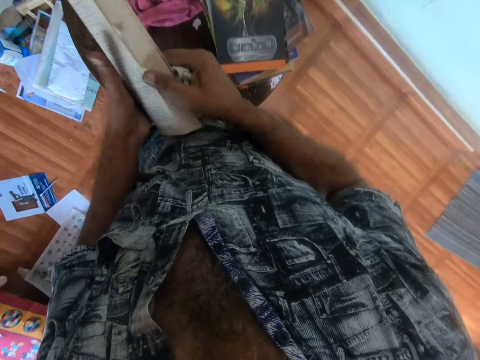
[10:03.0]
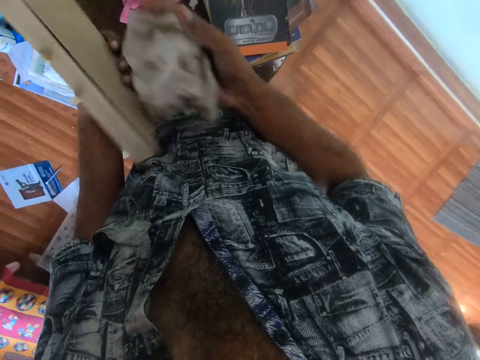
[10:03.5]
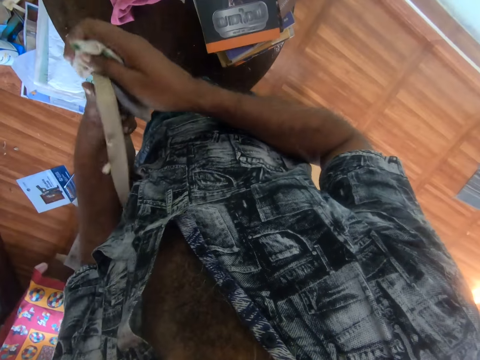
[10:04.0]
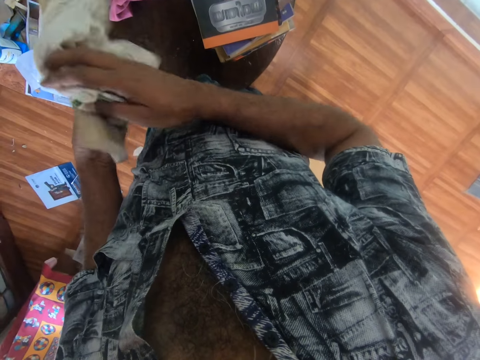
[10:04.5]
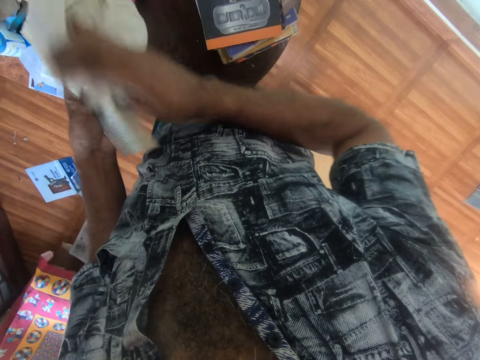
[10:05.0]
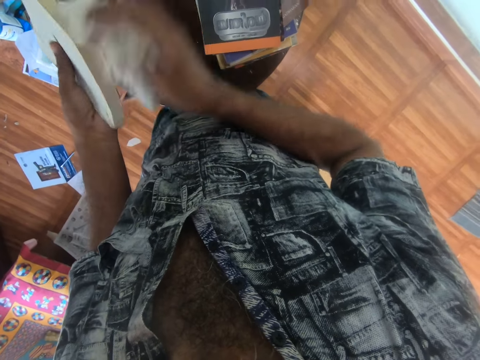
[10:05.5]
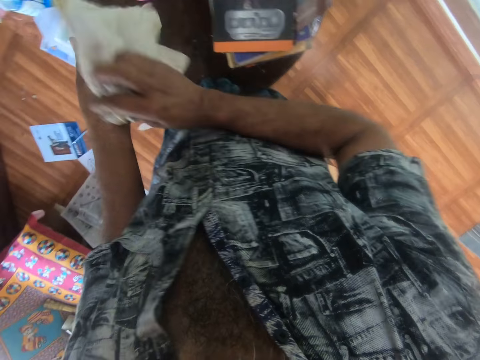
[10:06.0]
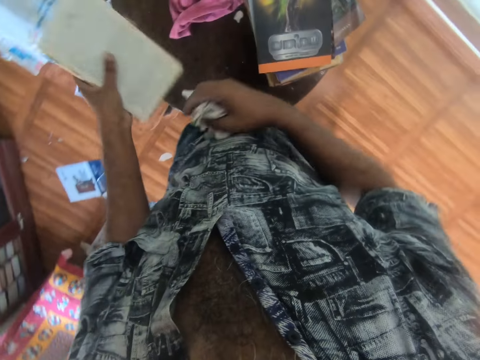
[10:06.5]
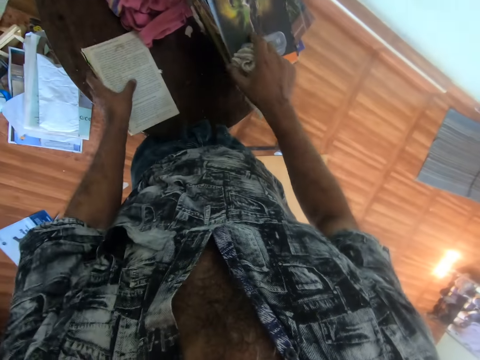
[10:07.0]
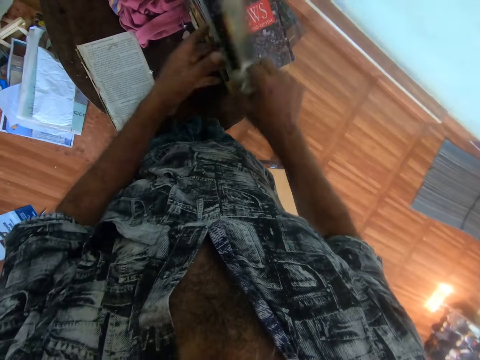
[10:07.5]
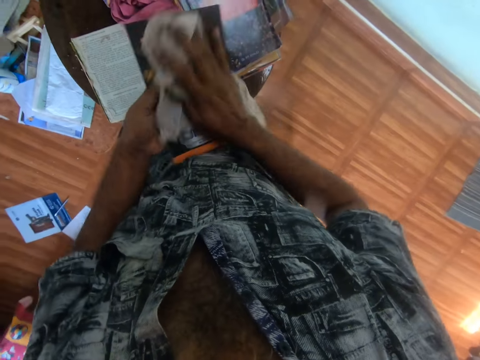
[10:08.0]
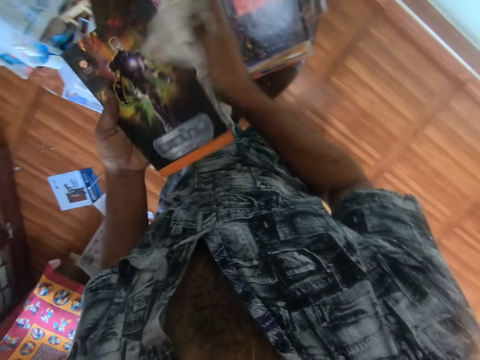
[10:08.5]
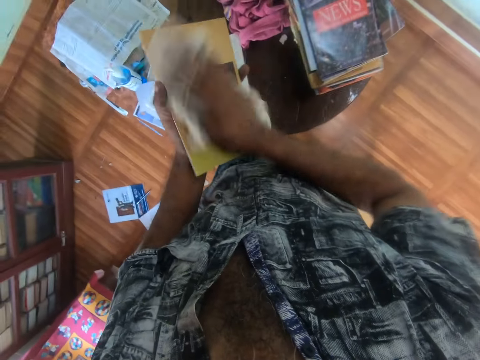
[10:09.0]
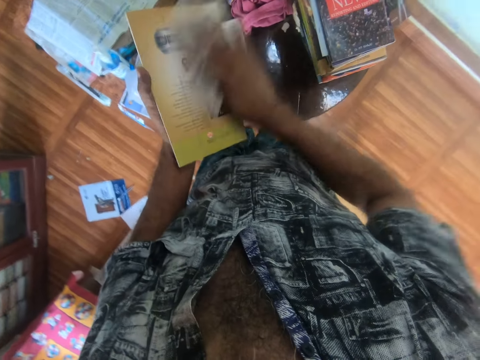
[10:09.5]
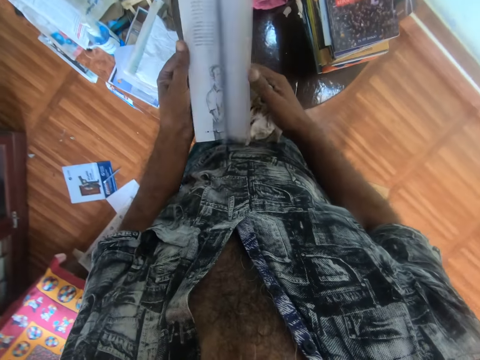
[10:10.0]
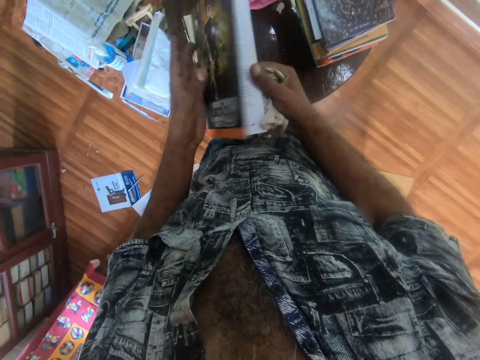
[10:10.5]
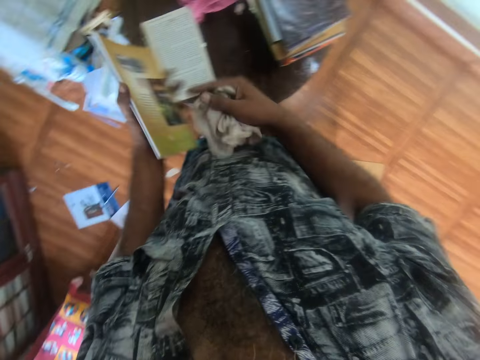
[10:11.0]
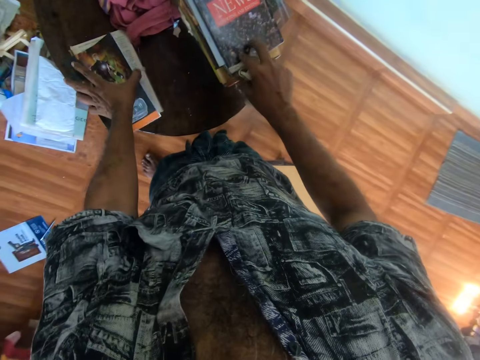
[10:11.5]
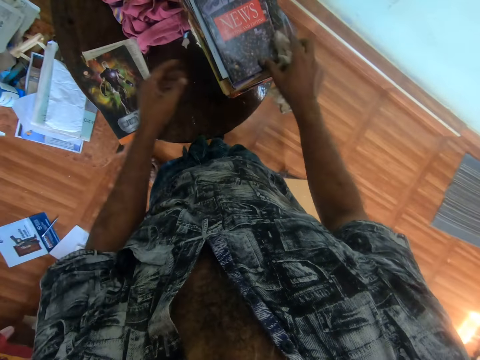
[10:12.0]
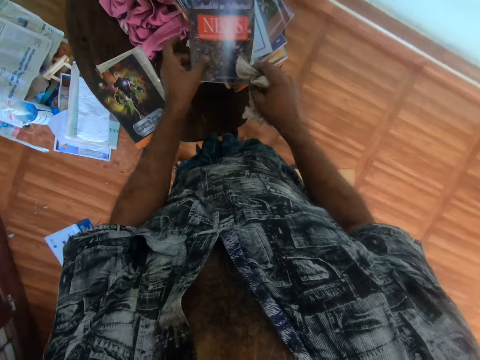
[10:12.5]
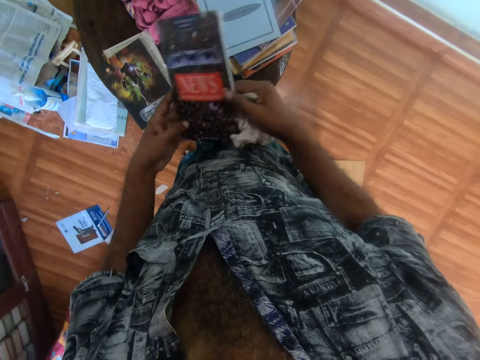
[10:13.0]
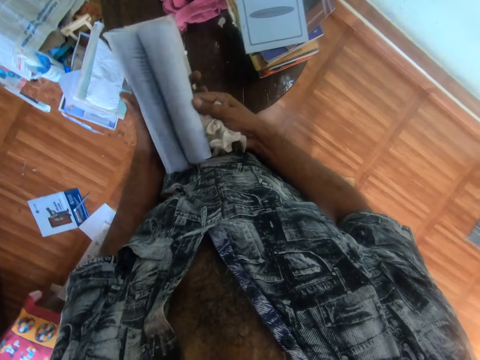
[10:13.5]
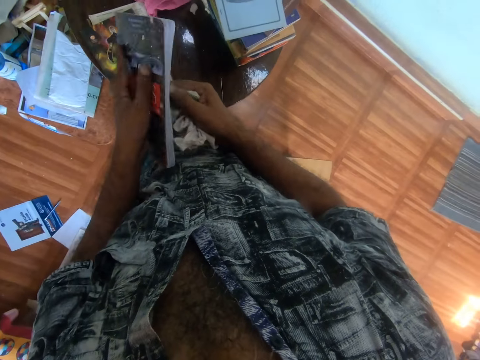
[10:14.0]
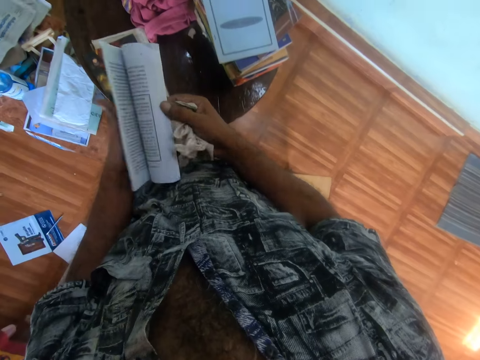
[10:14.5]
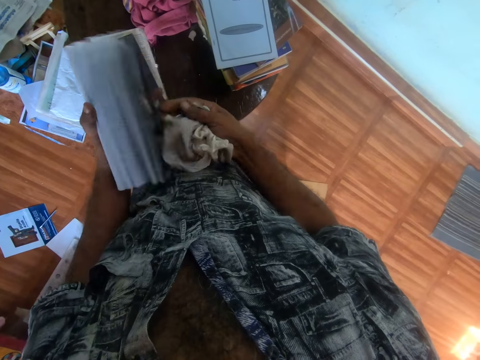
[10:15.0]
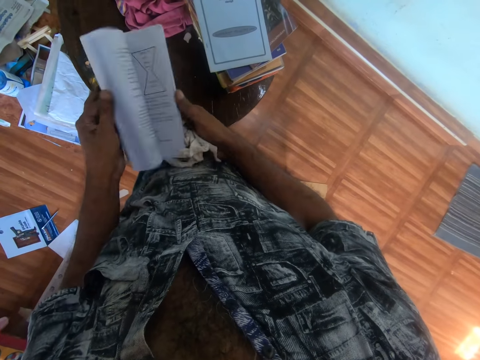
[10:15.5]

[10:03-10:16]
The camera wearer wipes the book. They place the book on the table. They pick the book. They wipe the book. They peruse the book. They place the book on the table. They pick the book. They peruse the book and open the book.

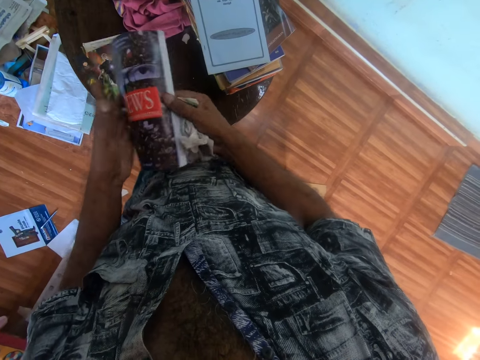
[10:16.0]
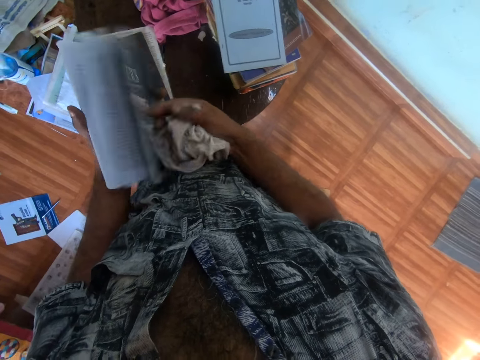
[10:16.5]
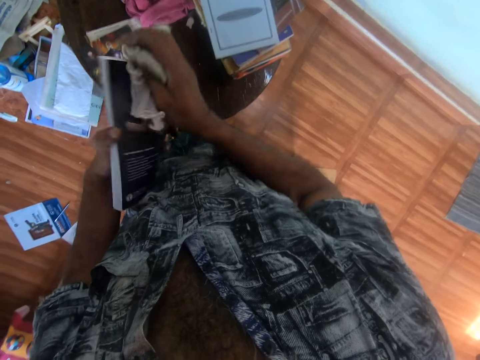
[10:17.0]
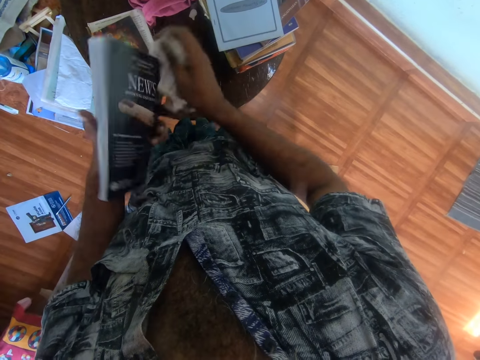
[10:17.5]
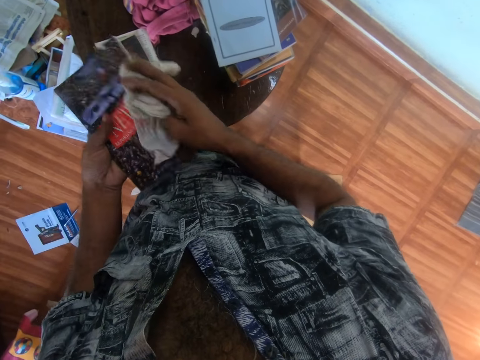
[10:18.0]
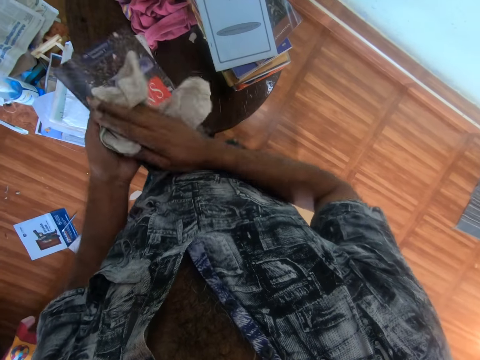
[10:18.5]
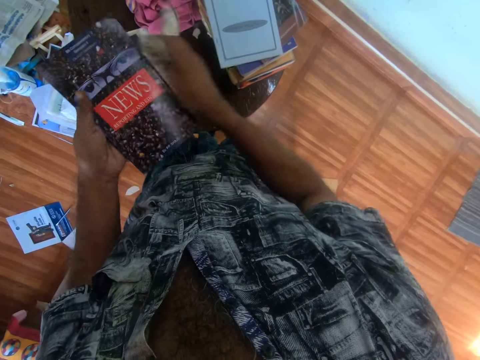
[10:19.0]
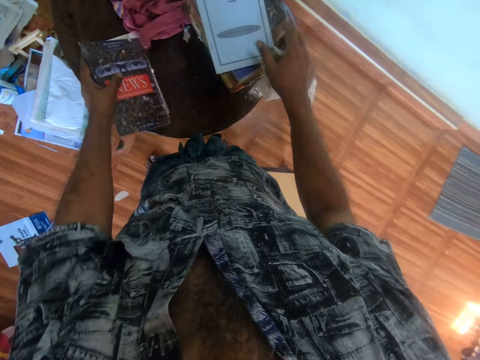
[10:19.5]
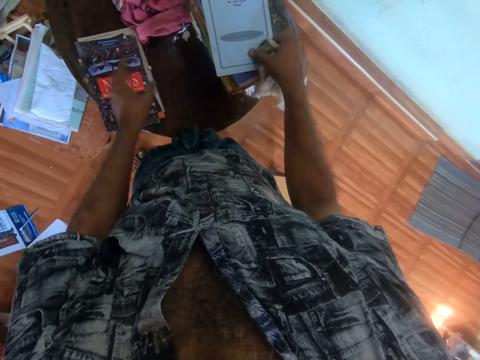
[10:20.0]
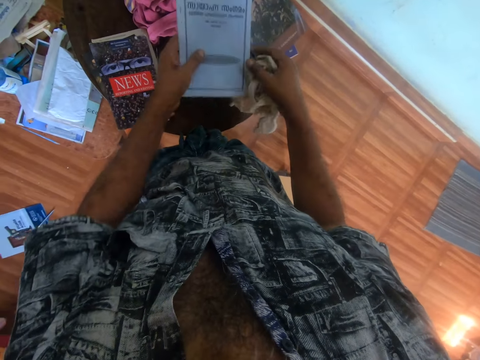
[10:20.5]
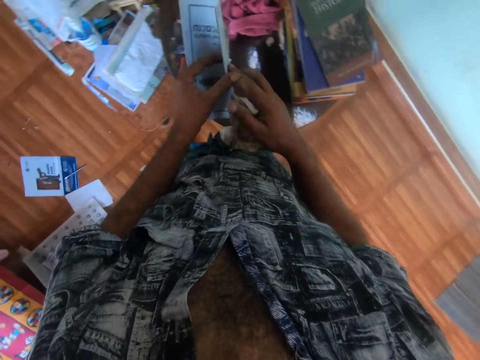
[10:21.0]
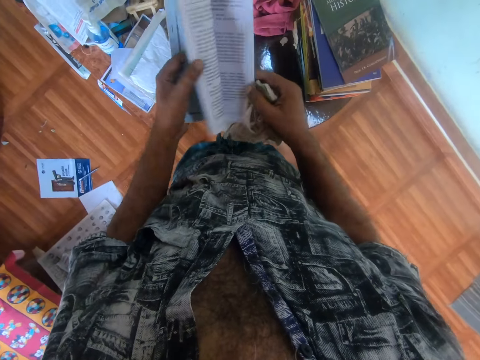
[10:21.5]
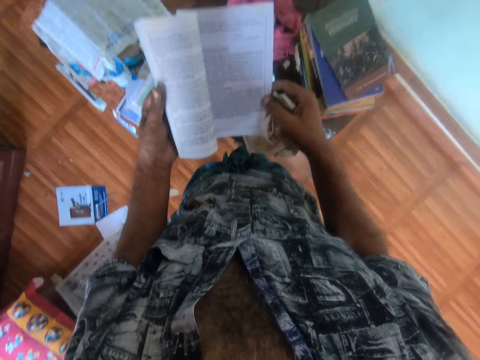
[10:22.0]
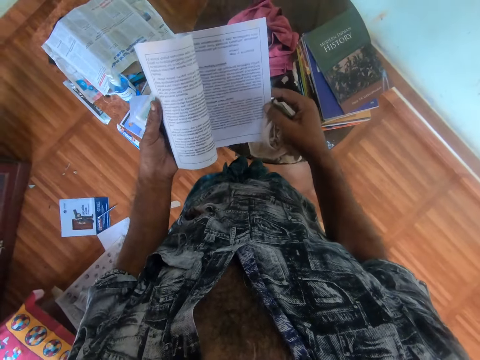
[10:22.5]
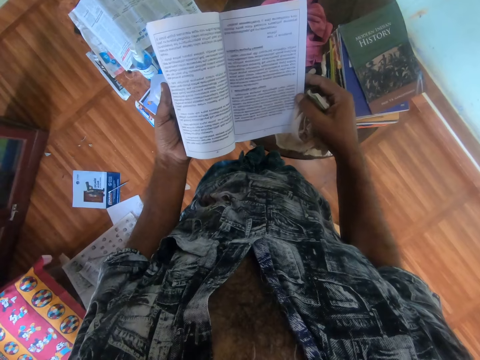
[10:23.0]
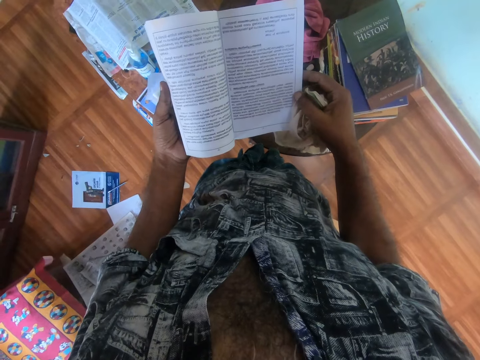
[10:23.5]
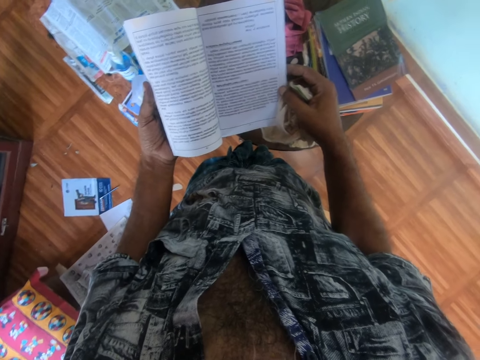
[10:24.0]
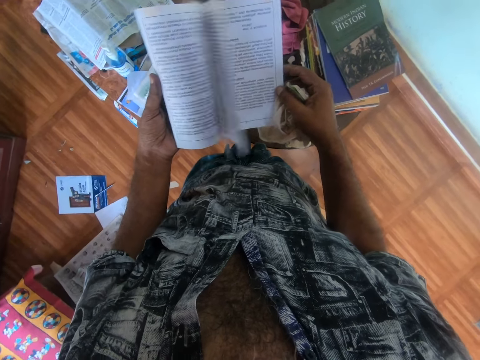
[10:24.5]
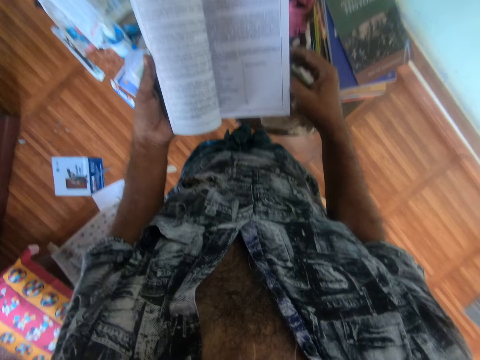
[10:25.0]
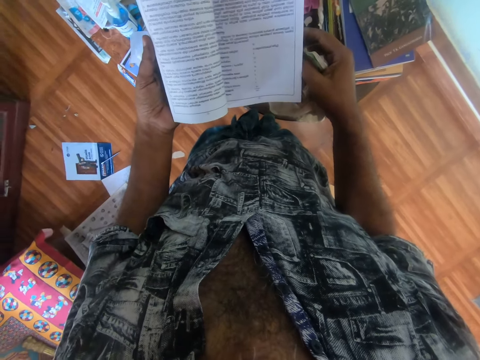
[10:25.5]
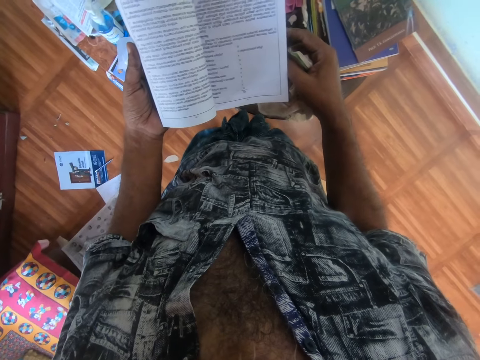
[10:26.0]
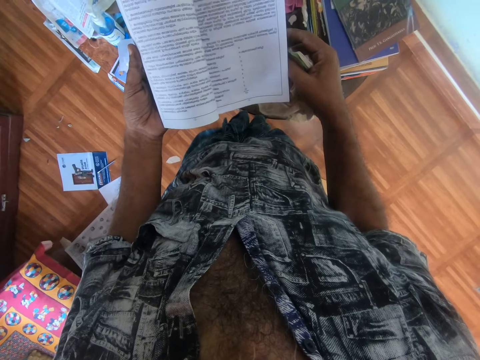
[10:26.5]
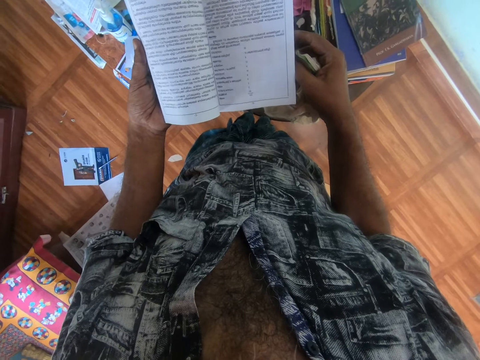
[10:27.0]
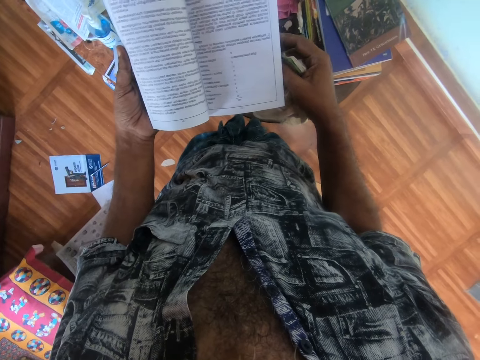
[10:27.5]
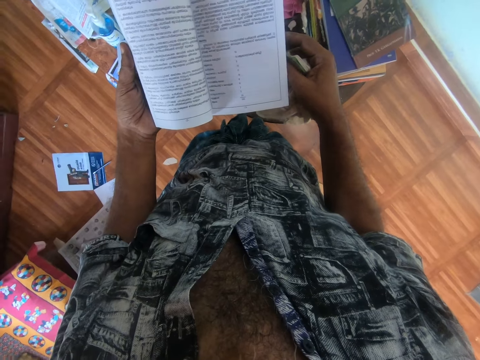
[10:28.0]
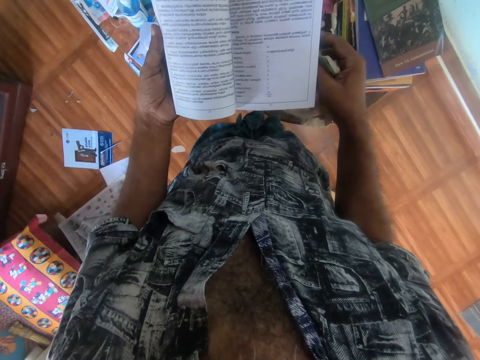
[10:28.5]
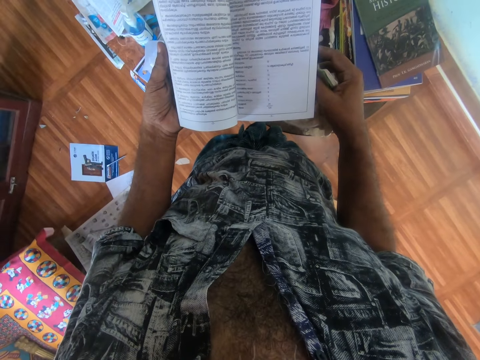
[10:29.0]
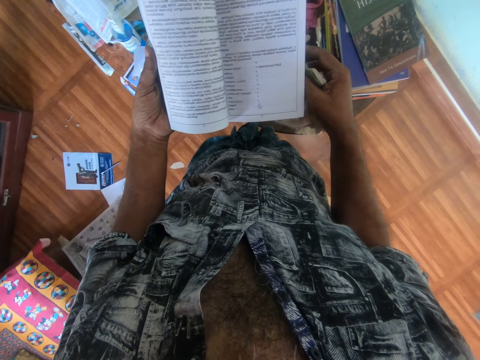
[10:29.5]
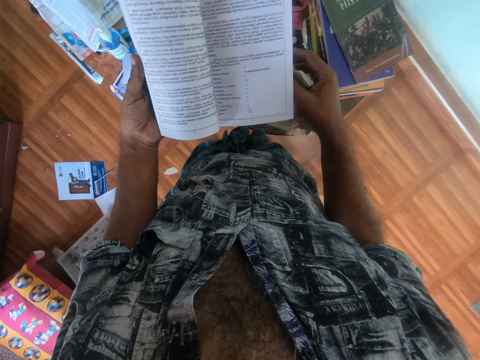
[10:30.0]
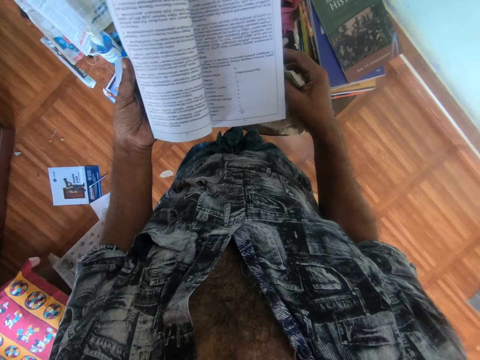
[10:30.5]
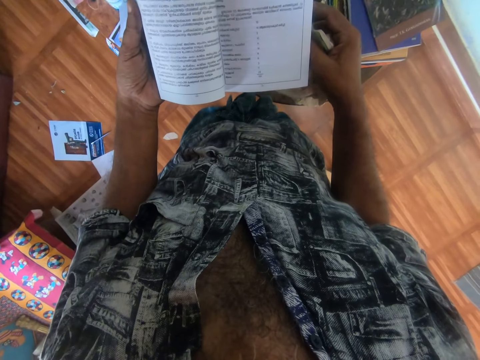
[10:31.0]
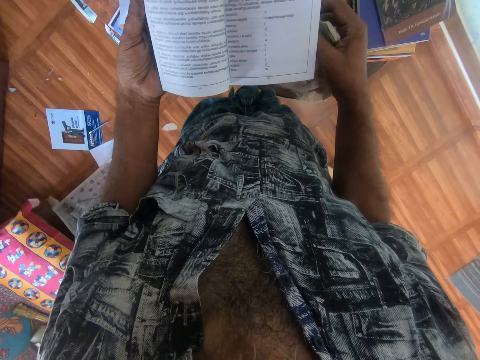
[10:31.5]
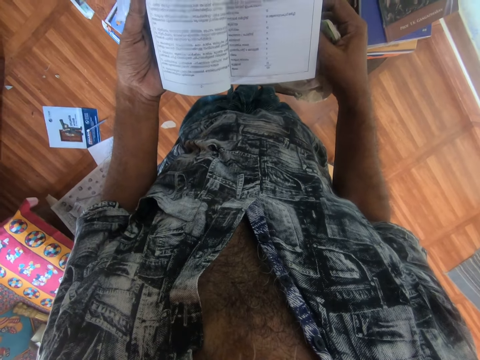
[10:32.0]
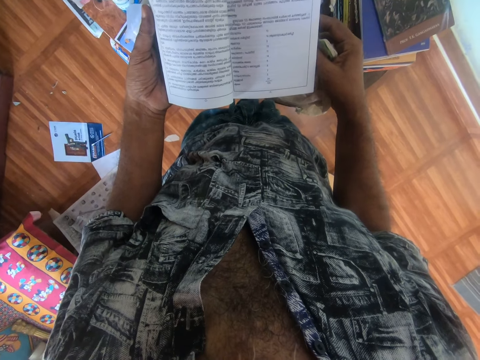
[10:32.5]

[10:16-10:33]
The camera wearer wipes the book with the piece of cloth. They place the book on the table. They pick the book. They open the book. They read the book. They flip the page. They read the book.
